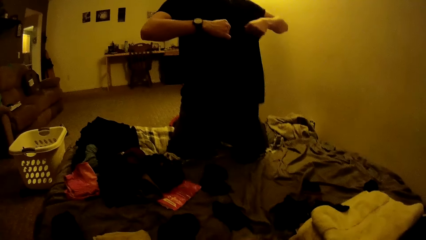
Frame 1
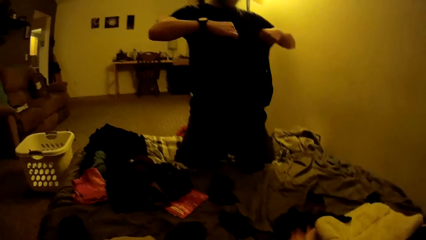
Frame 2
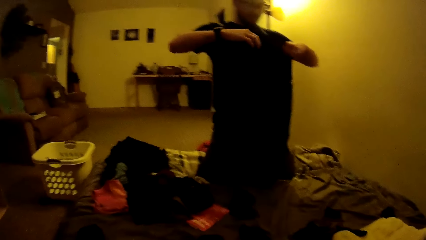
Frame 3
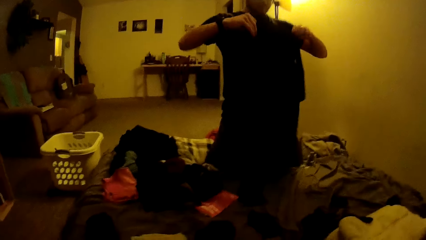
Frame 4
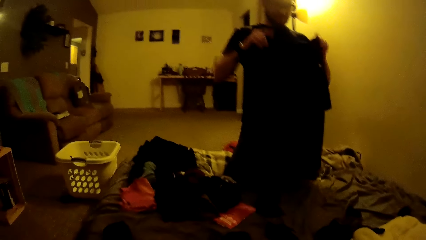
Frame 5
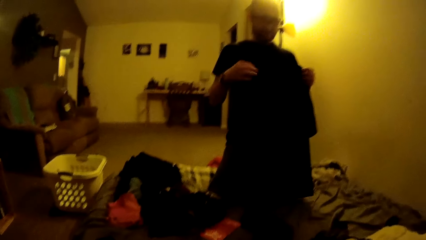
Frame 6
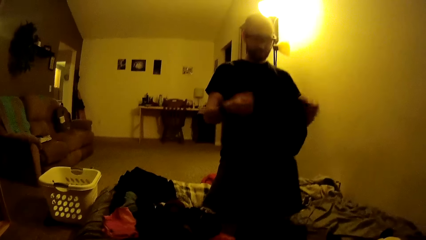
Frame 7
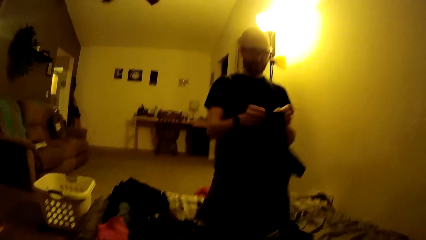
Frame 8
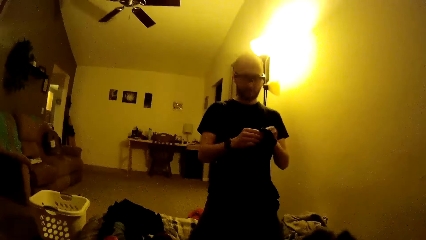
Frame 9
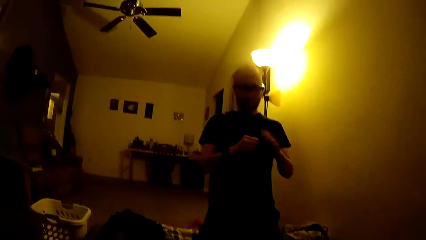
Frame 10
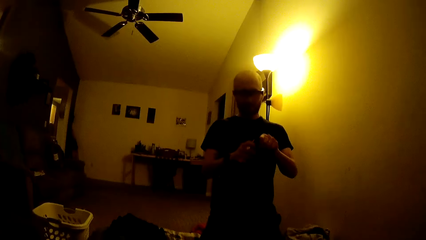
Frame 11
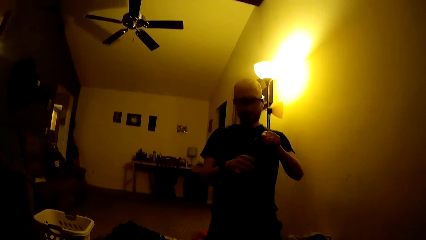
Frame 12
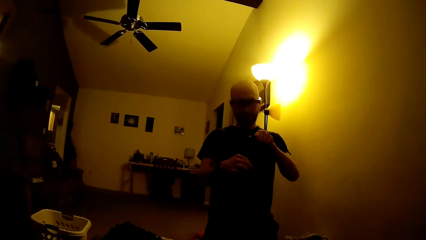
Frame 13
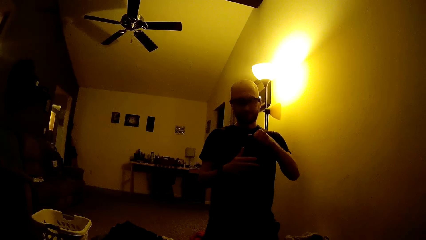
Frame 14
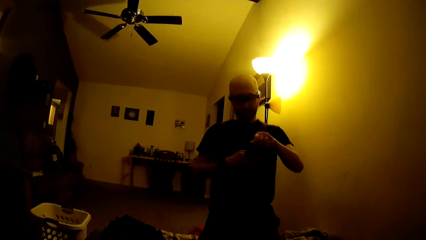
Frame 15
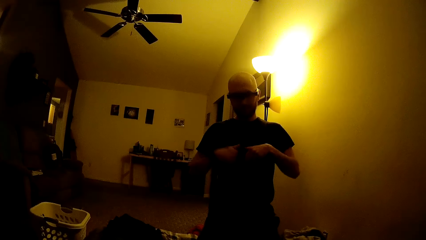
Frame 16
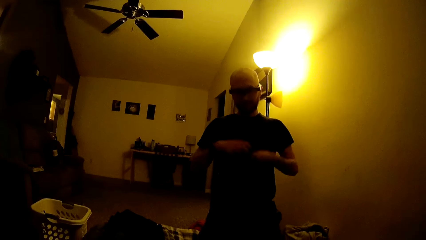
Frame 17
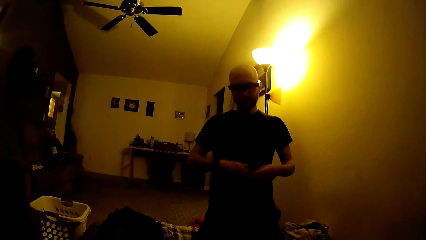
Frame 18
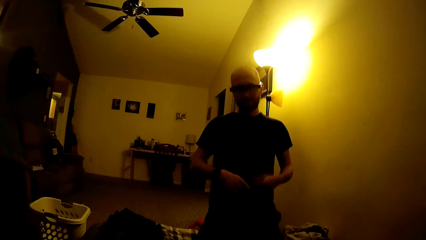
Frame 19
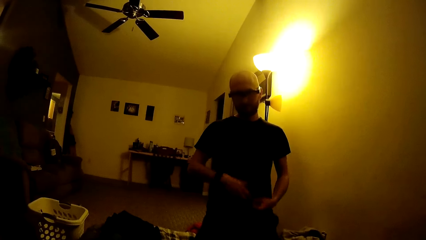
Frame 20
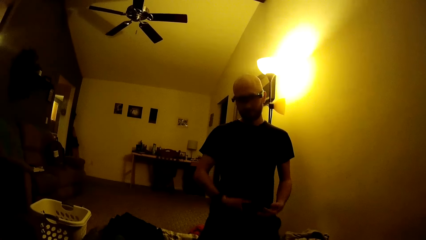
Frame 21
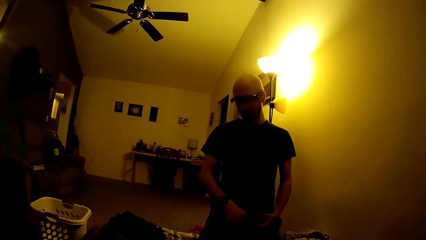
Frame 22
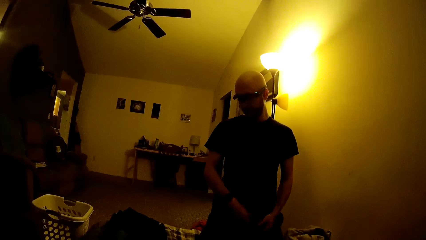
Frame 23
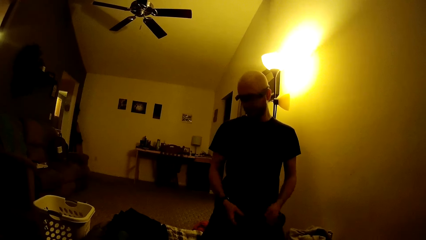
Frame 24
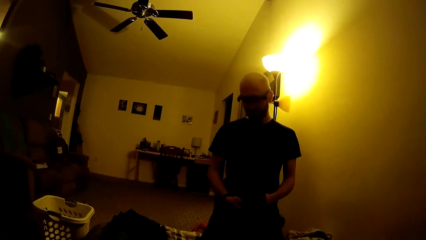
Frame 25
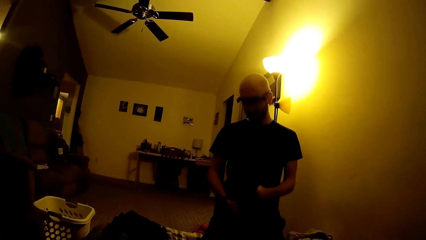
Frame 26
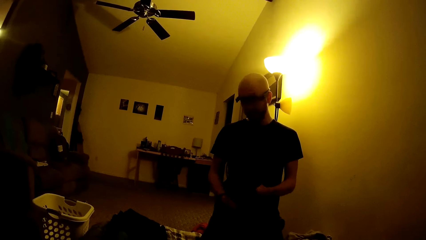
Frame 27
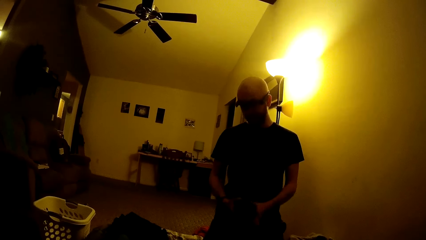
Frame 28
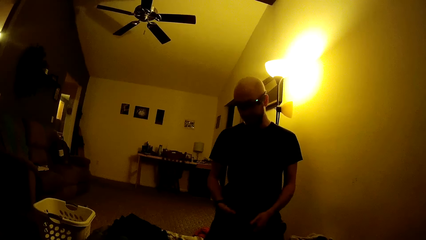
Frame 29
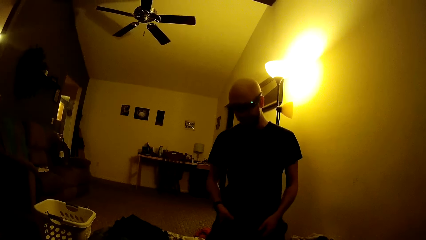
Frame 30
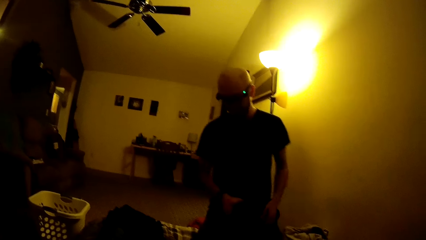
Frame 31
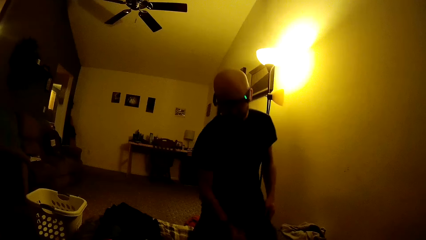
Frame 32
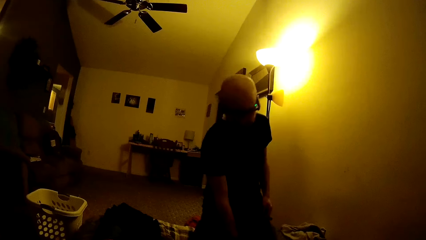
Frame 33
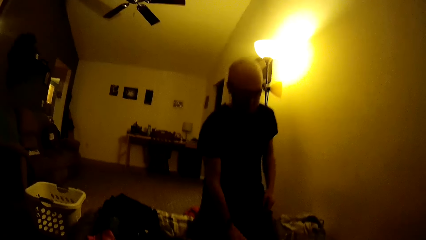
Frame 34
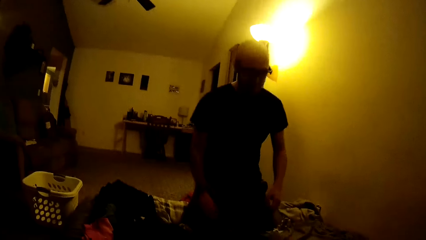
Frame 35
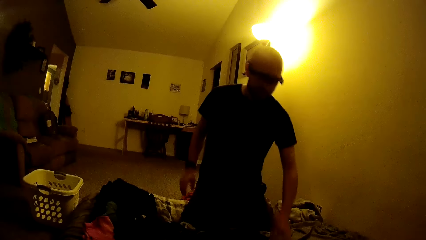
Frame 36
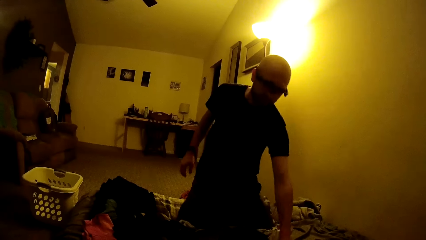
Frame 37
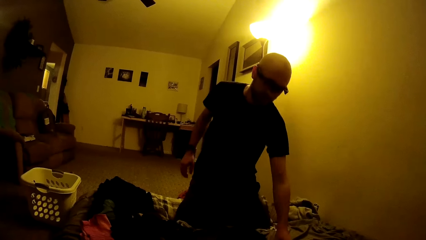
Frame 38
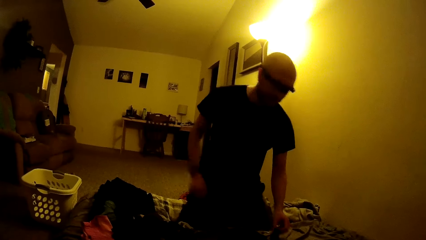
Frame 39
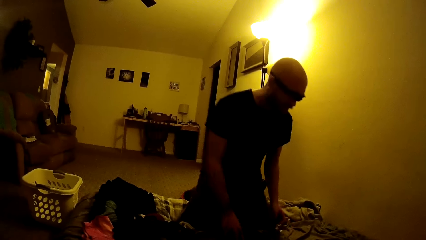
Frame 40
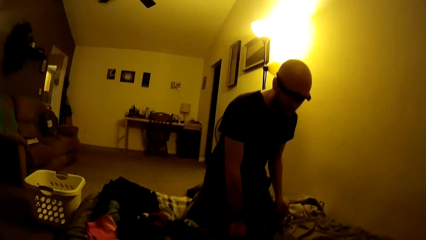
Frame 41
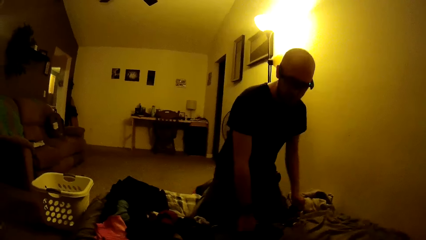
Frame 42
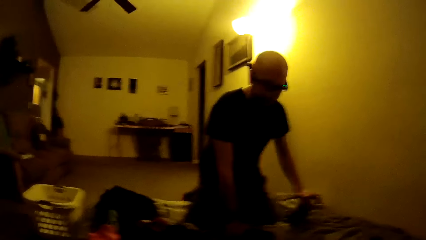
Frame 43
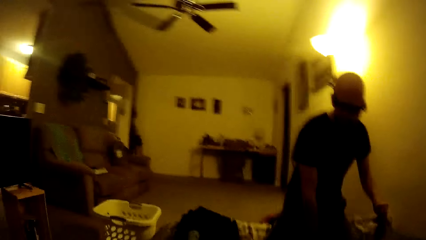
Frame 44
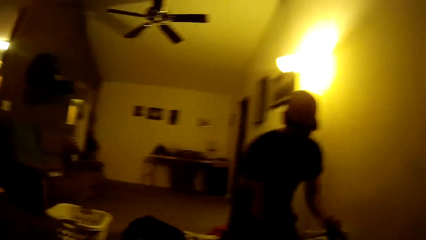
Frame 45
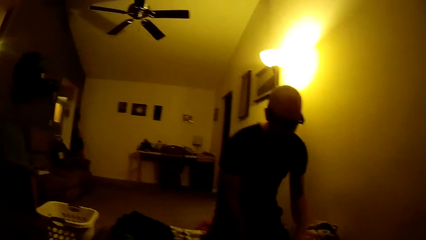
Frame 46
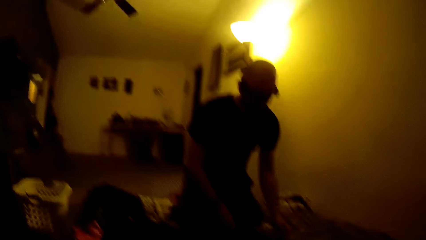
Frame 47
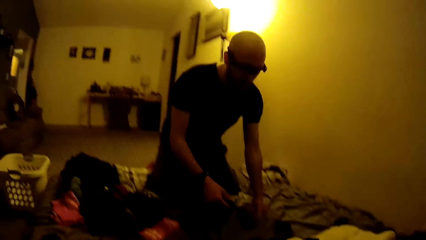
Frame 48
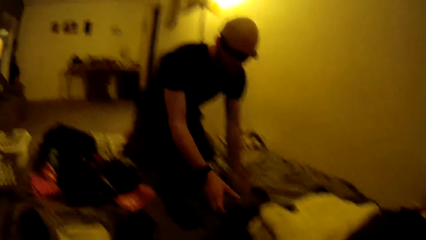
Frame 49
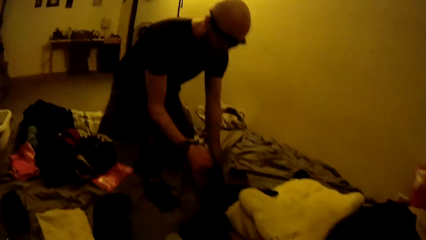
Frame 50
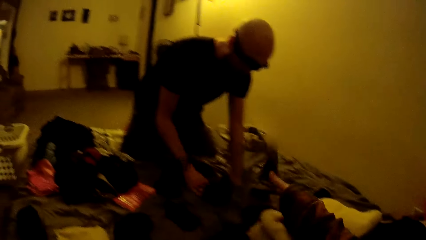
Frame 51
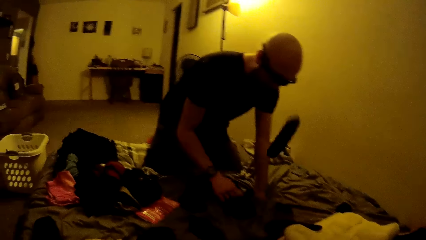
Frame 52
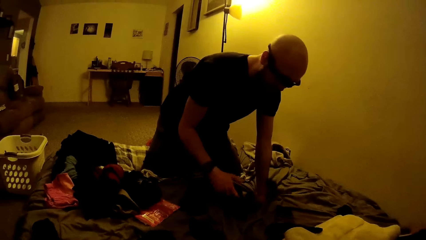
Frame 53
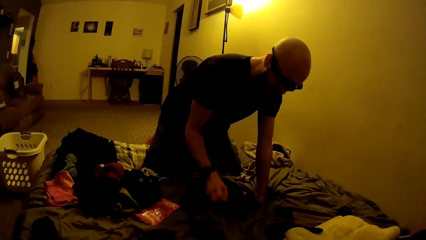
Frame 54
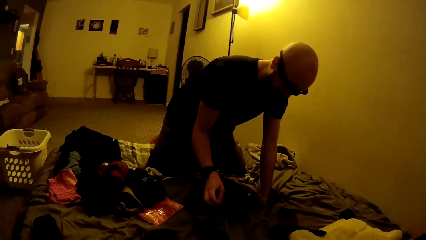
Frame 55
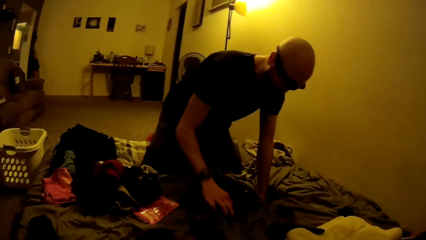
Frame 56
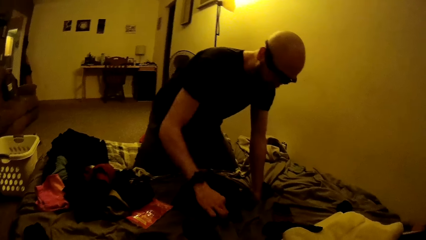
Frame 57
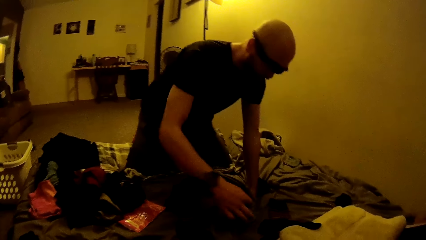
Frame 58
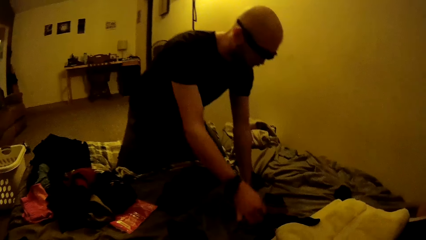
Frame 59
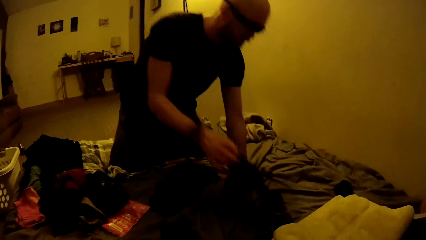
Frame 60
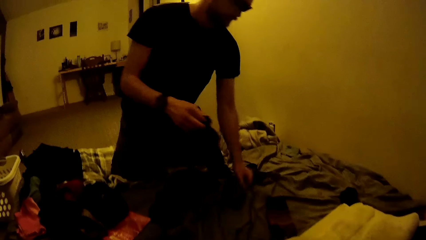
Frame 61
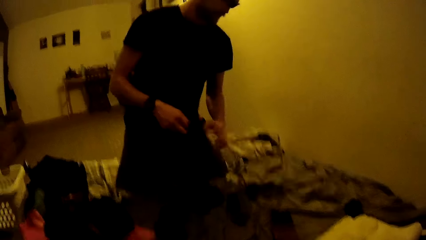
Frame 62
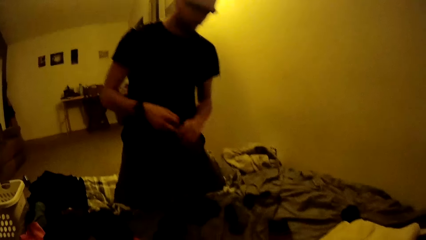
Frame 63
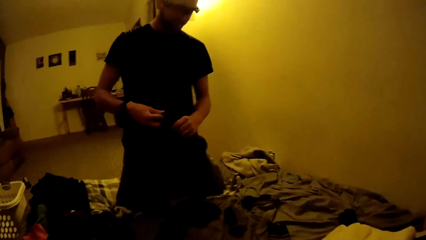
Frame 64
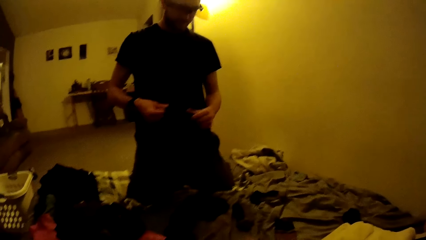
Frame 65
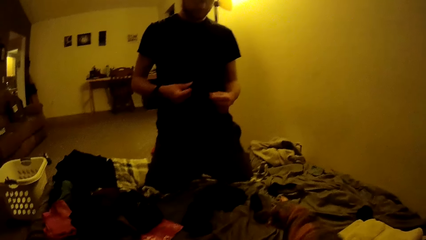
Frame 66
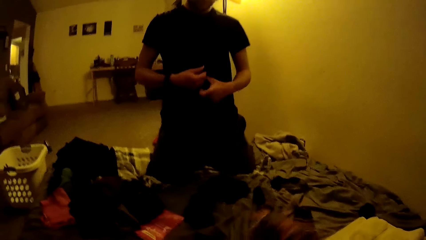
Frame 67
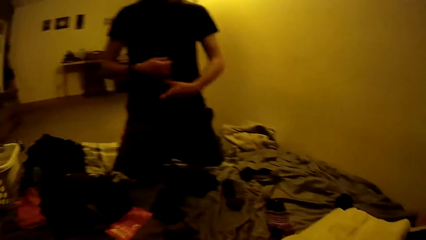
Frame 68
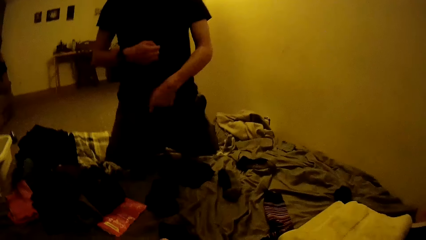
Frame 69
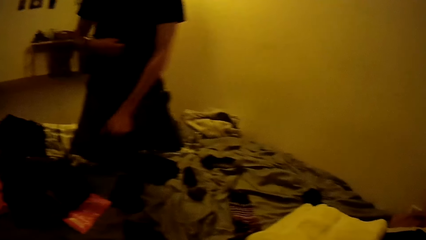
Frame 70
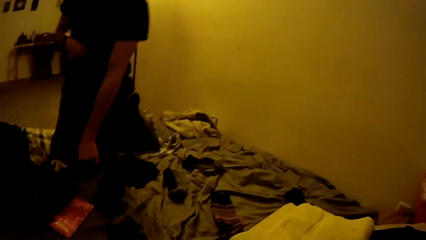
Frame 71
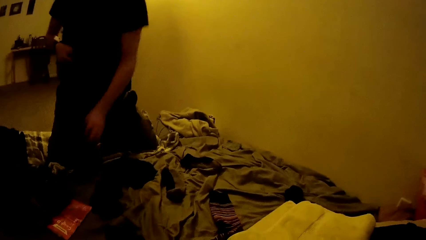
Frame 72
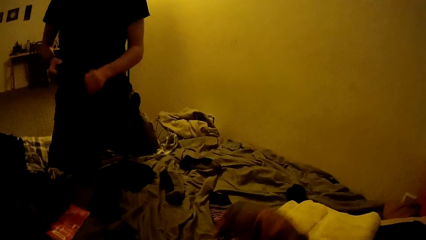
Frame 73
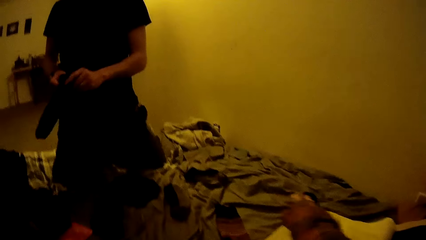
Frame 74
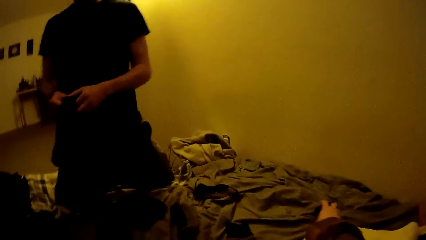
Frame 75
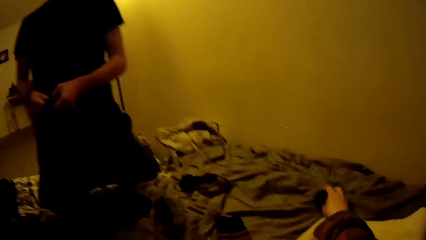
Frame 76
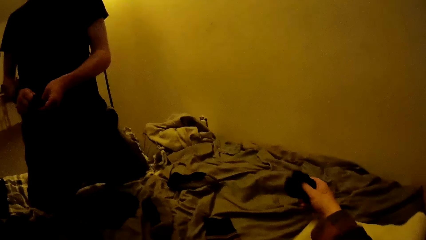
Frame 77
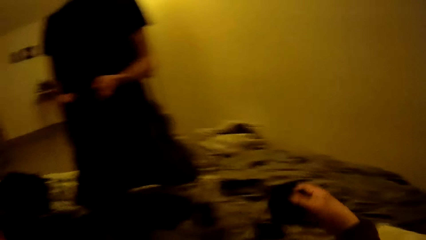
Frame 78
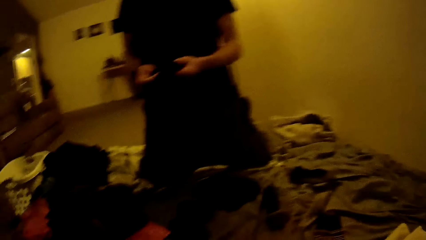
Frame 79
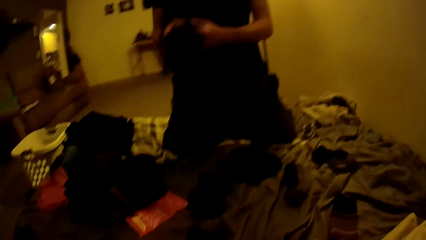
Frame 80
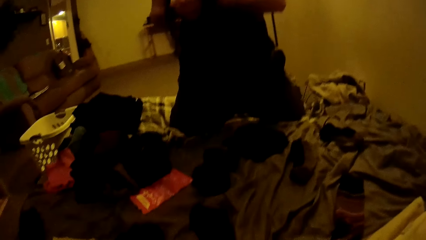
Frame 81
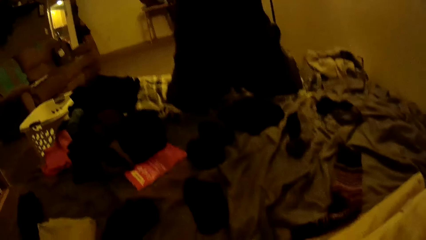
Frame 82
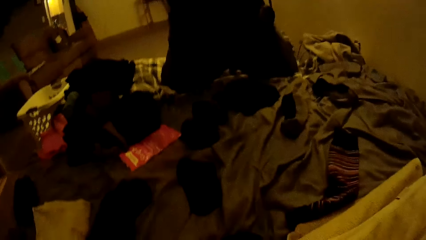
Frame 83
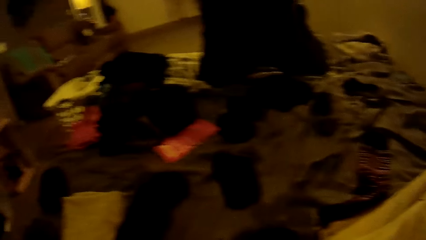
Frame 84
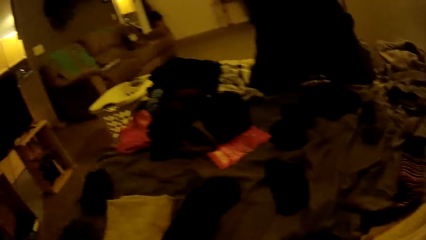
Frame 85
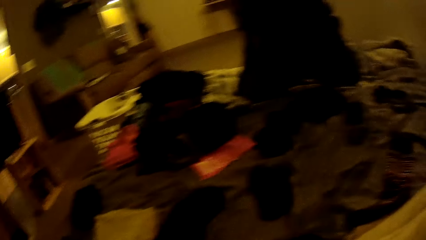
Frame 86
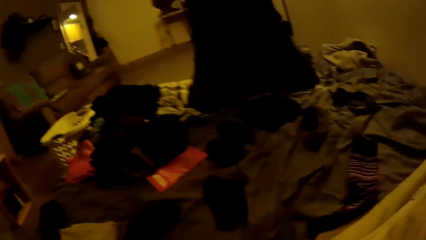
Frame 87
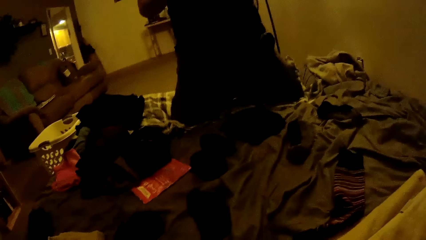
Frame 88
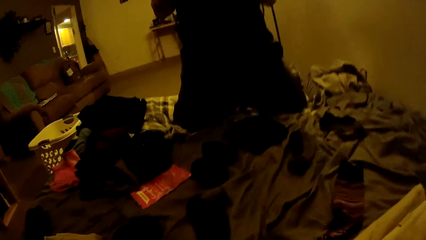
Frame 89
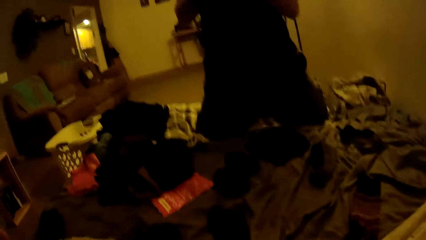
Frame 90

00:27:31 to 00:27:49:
The camera wearer drops a black cloth on the bed with her right hand. She converses with the man. The man folds the black cloth with both hands. The man drops the black cloth on the bed with his right hand. The man picks up the black cloth from the bed with his left hand. The man puts his right hand on the bed. The man puts his left hand on the bed. The man picks up the black cloth from the bed with his right hand. The man drops the black cloth on the bed with his right hand. The camera wearer throws a pair of socks on the bed with her left hand. The man picks up a black sock from the bed with his right hand. He picks up a black sock from the bed with his right hand again. The man holds the pair of socks together with both hands. The man picks up a sock from the bed with his left hand. The man puts the socks in each other with both hands. The man converses with the camera wearer. The camera wearer picks up a pair of socks from the bed with her right hand. The man folds the cloth.
